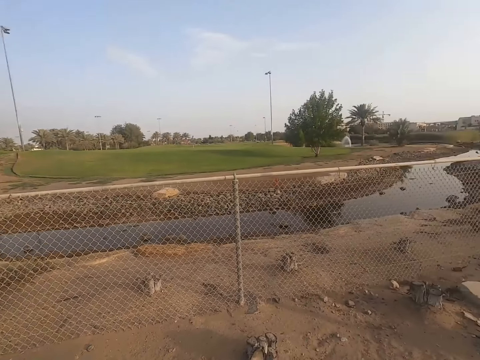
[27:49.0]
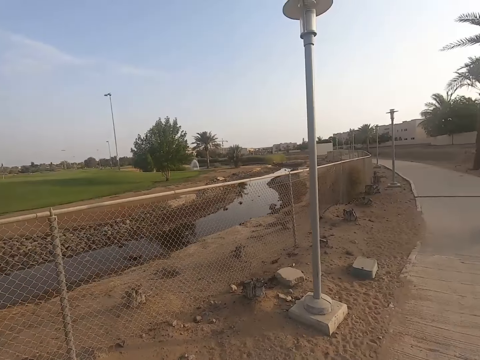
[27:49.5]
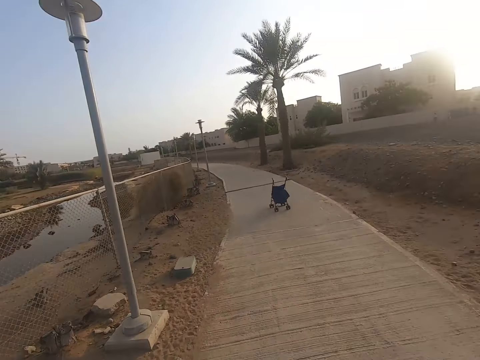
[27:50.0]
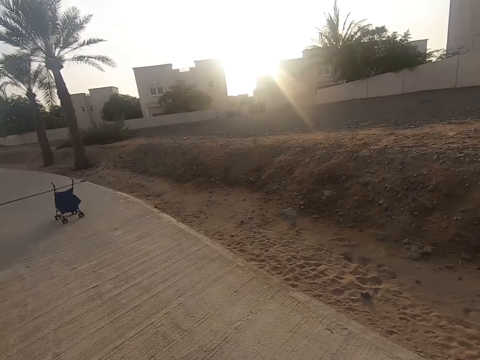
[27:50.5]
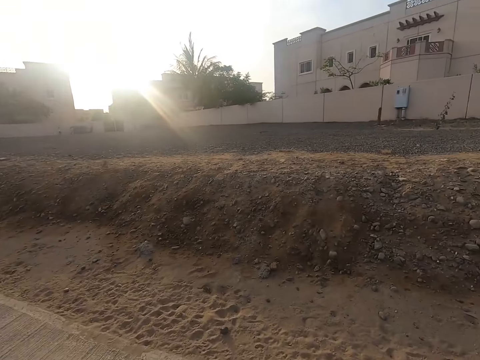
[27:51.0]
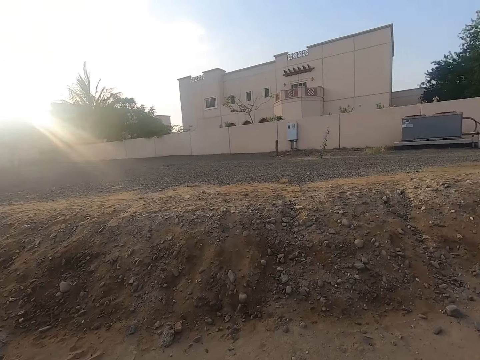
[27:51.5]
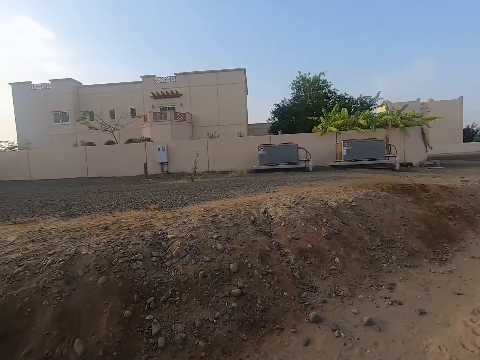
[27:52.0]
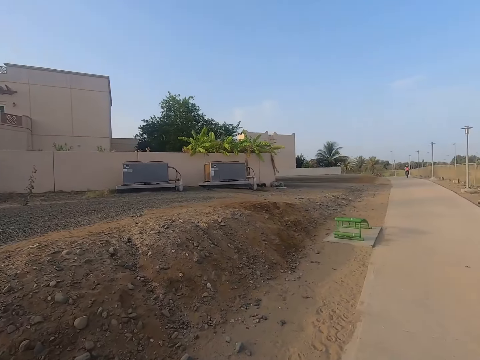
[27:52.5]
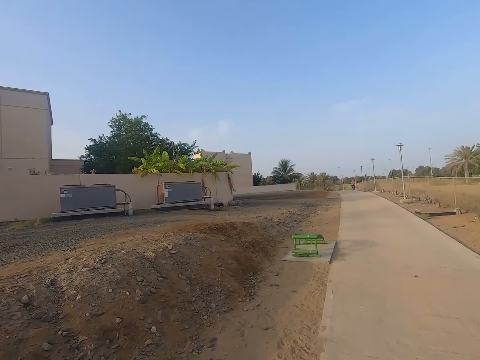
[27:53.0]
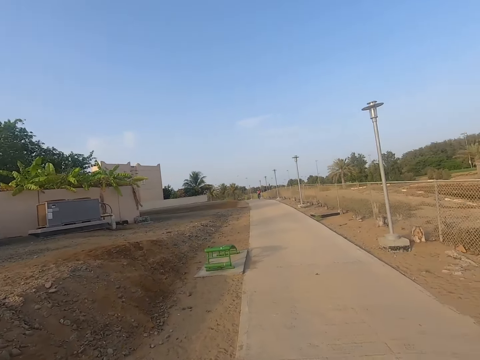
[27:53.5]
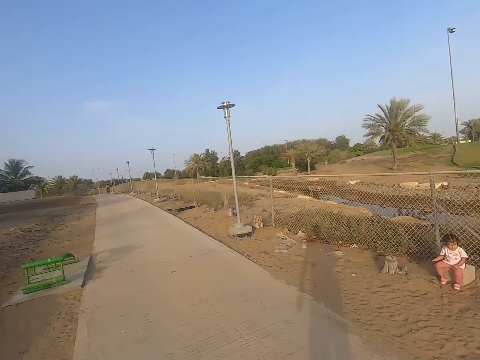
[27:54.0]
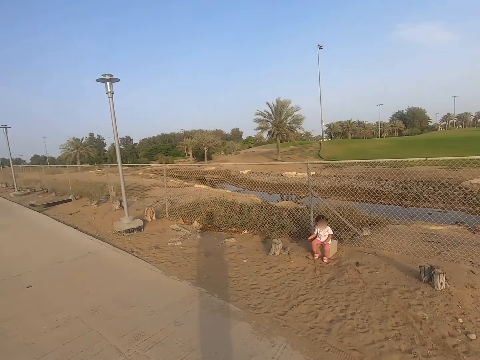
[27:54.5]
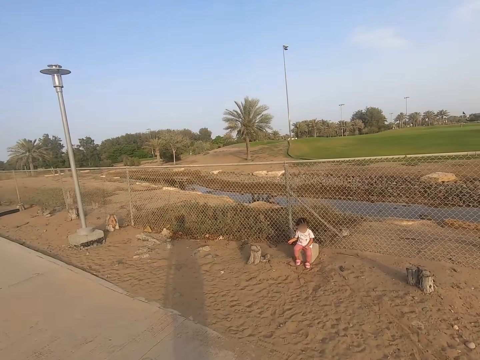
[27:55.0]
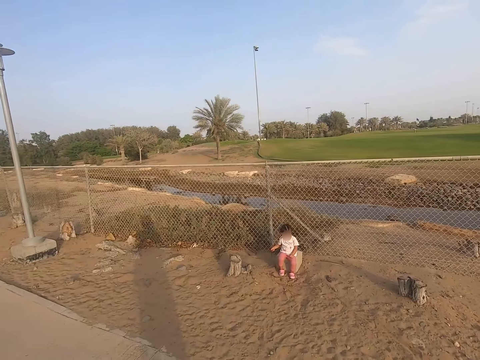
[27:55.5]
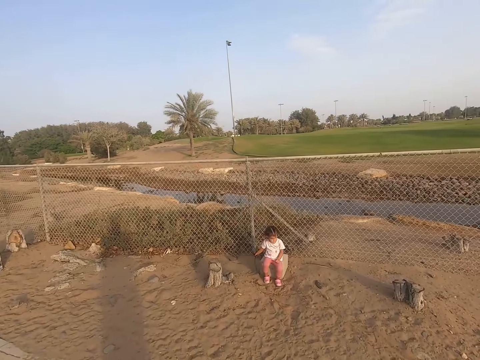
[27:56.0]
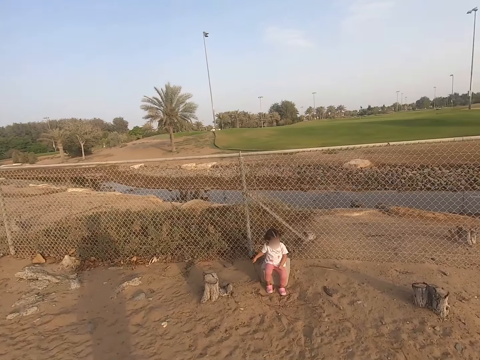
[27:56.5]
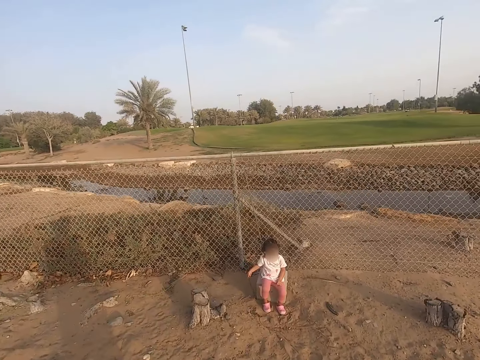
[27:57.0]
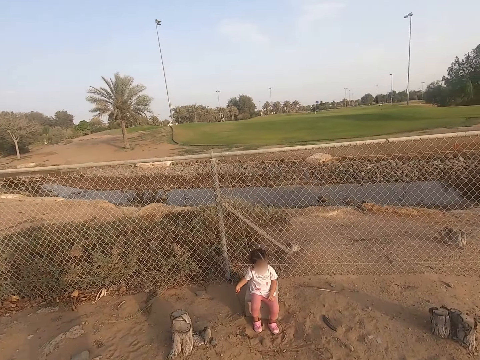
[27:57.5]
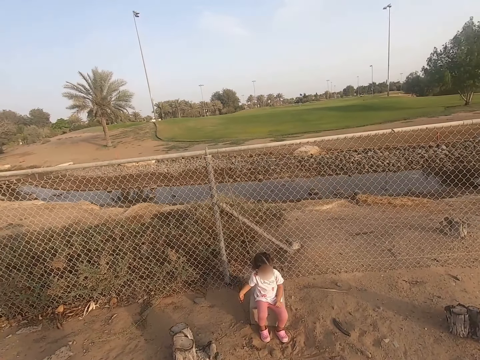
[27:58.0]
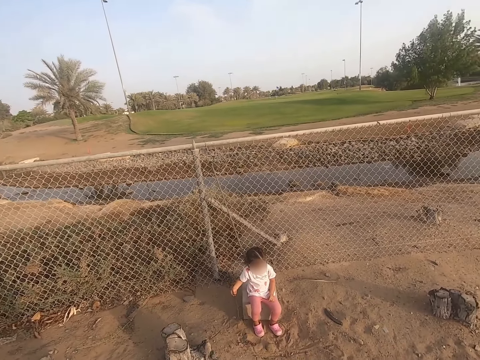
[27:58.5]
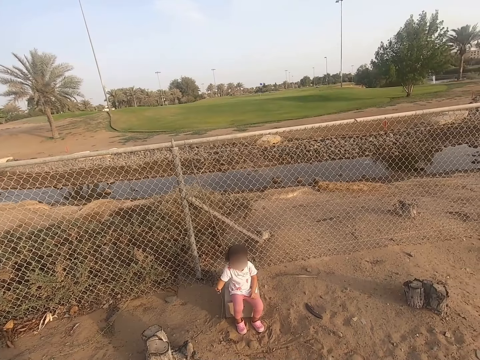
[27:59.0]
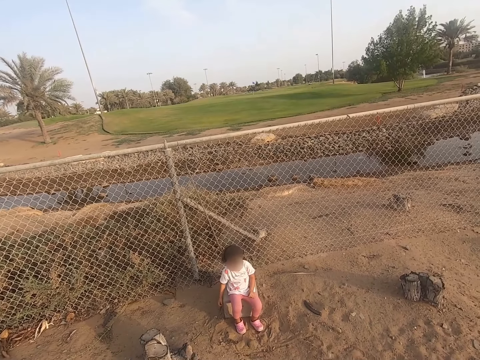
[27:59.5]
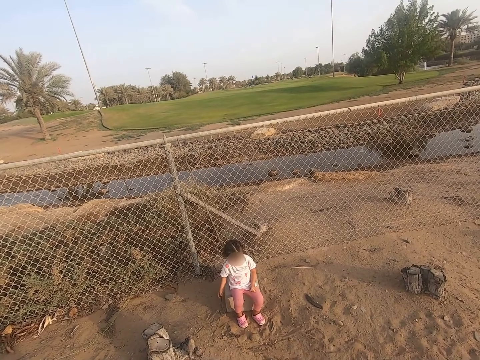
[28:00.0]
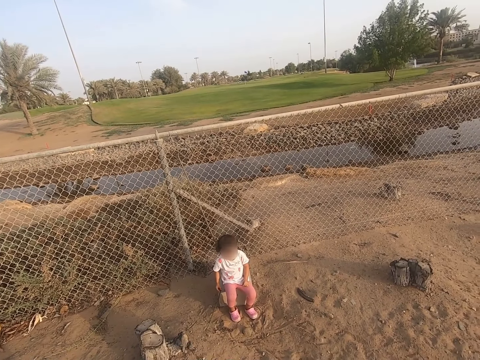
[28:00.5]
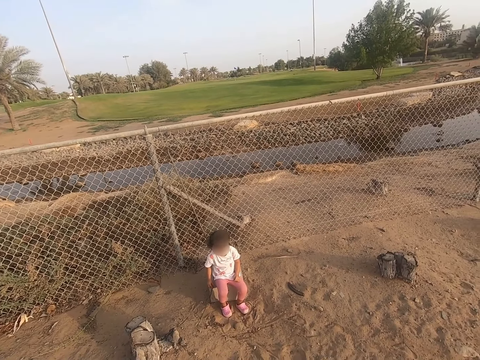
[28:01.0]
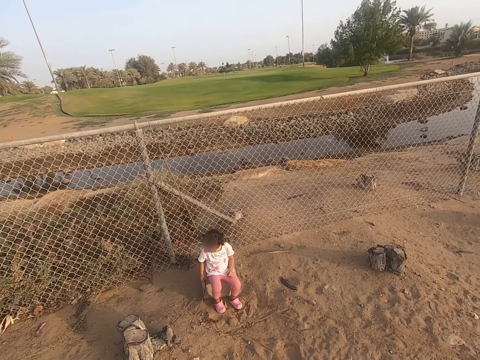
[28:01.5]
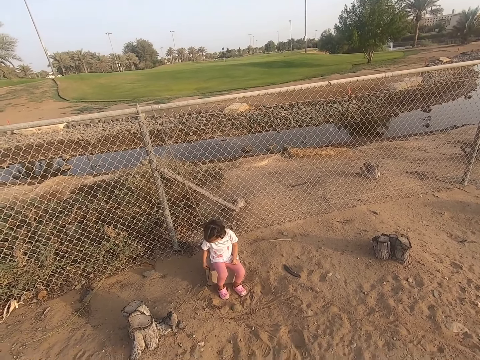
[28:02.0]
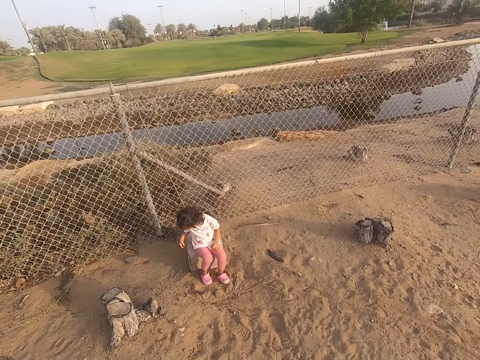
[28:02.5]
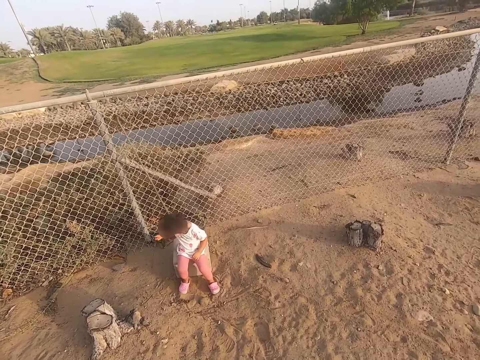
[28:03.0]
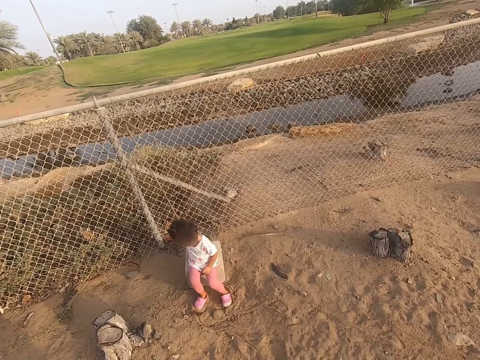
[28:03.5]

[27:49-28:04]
The camera wearer looks around. A child sits on the stone.

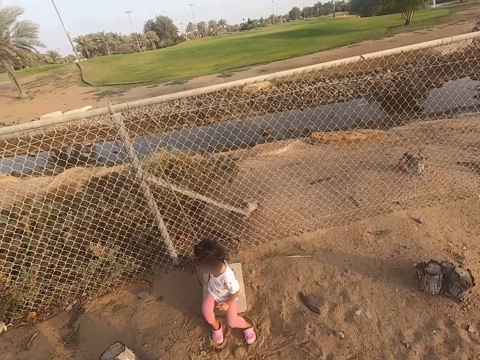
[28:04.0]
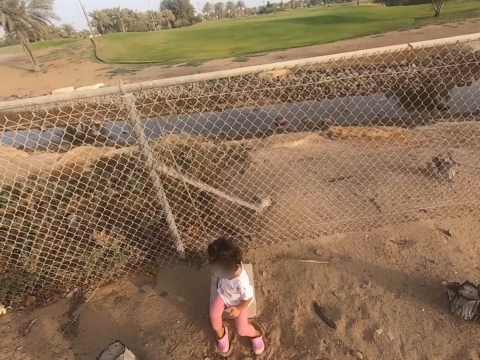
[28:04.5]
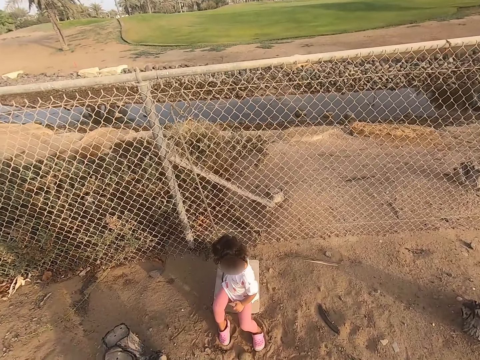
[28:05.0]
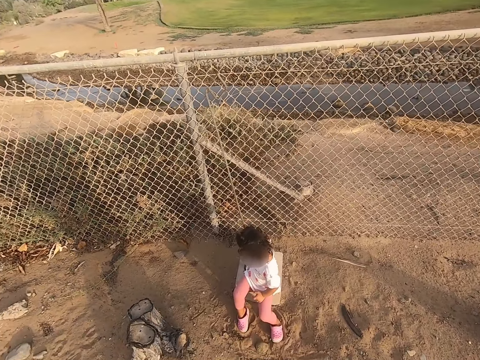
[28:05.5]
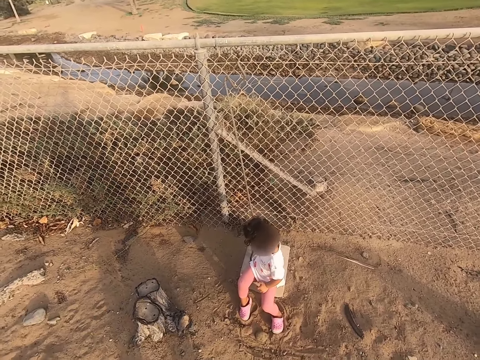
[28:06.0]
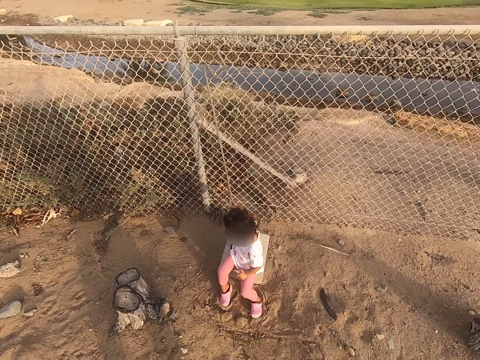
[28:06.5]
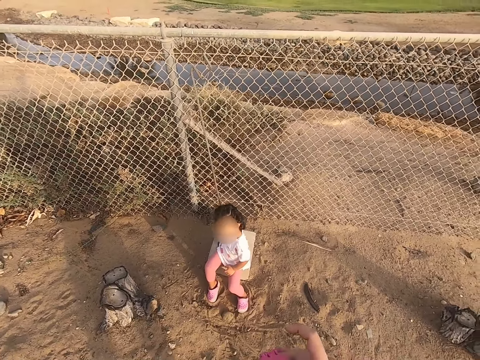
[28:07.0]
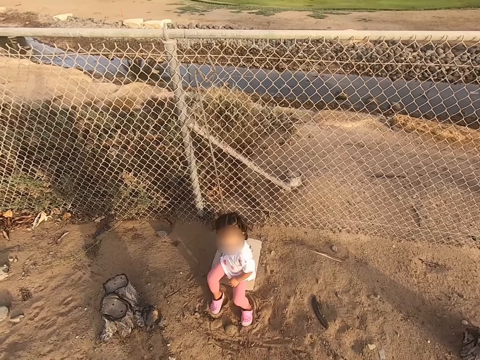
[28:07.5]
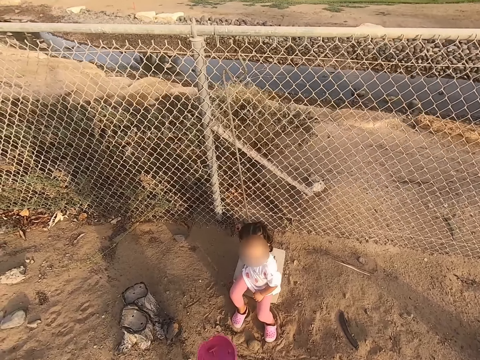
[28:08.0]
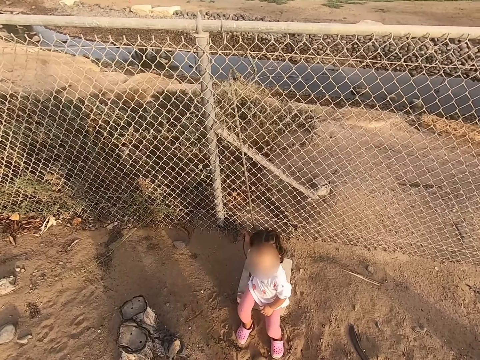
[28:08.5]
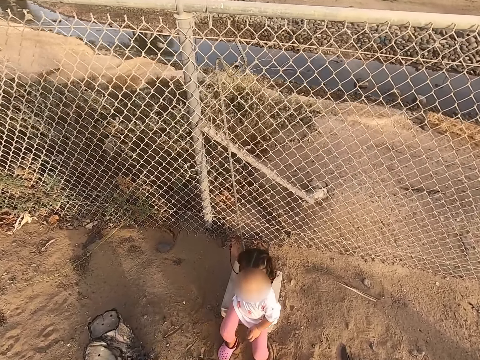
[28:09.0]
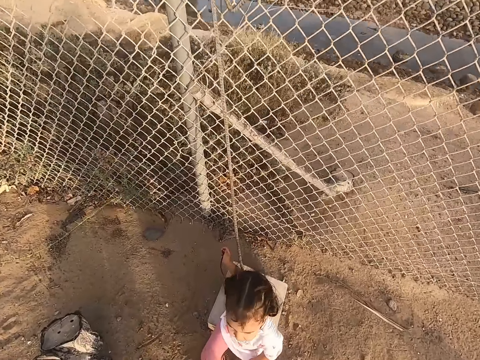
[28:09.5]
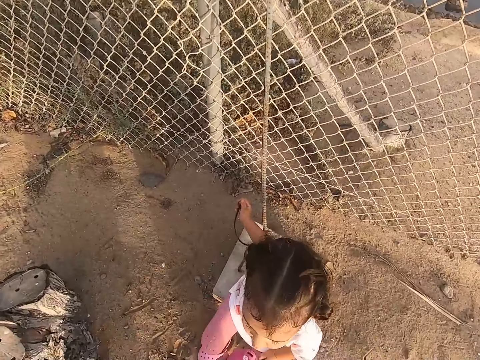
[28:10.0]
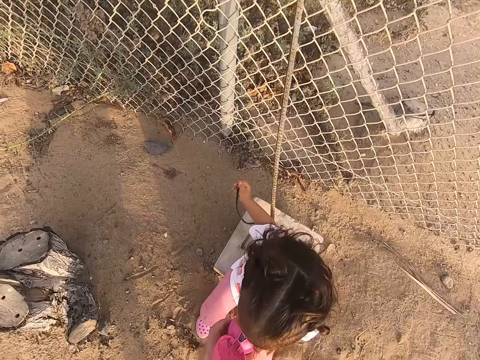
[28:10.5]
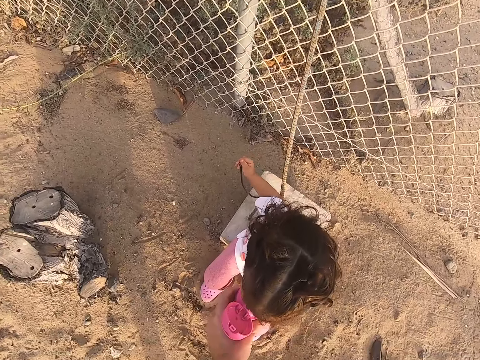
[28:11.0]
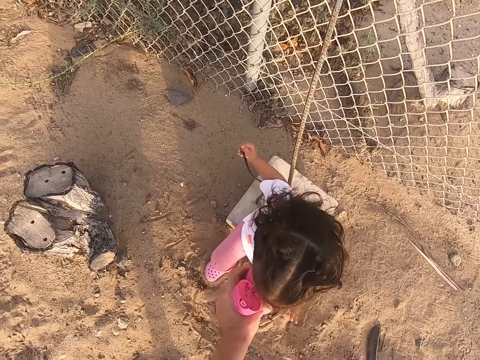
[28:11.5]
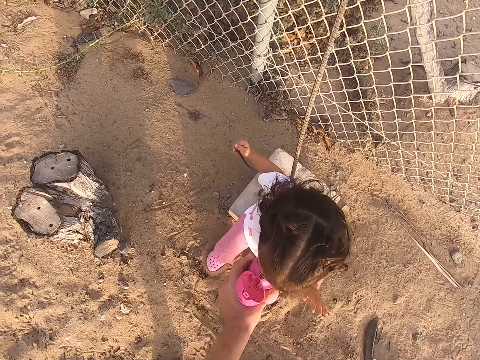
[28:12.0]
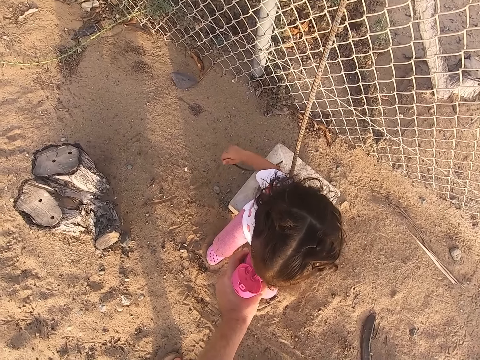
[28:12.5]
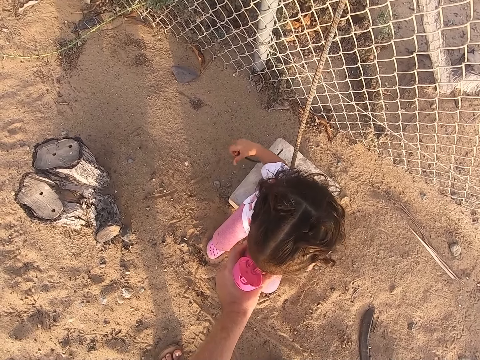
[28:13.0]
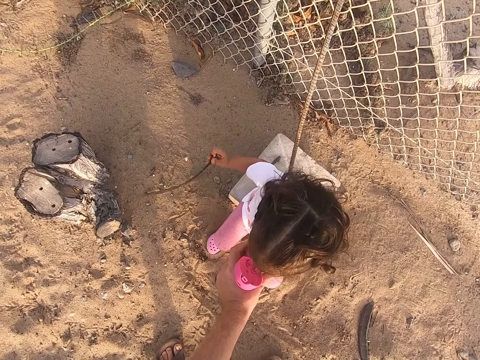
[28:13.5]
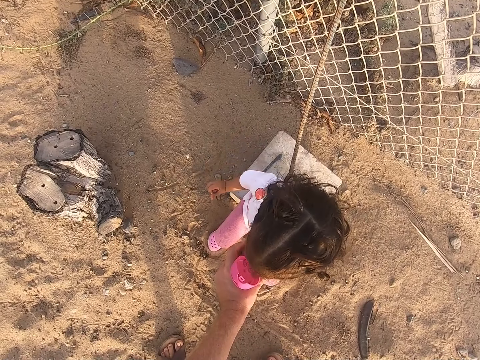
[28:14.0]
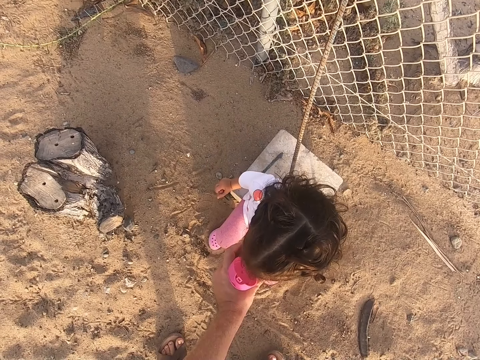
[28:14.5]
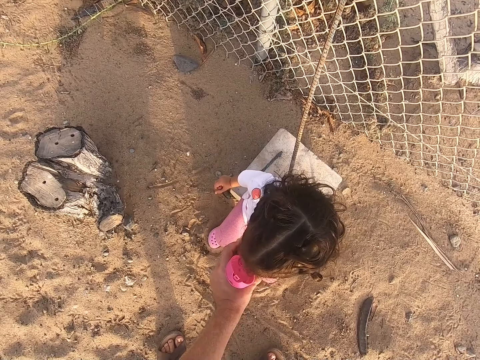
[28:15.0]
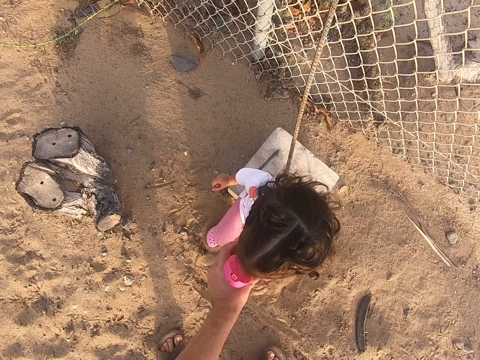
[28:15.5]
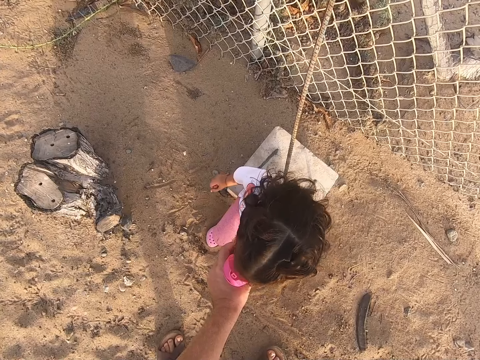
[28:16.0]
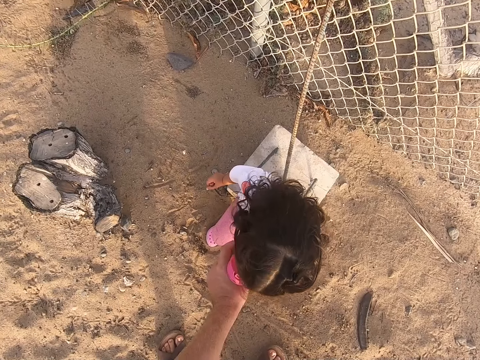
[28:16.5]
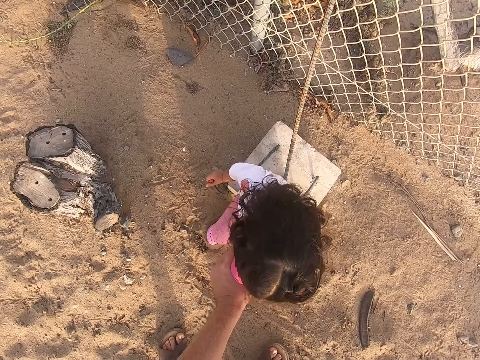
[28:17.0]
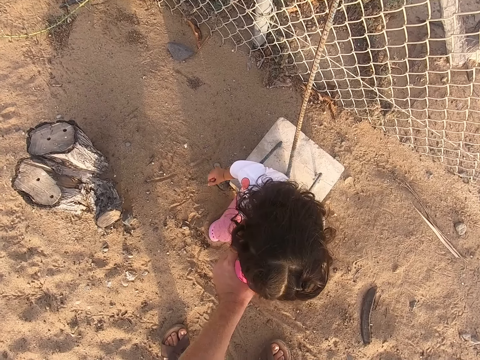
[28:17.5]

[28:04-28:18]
The camera wearer gives a girl a drink.
